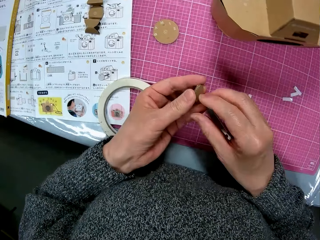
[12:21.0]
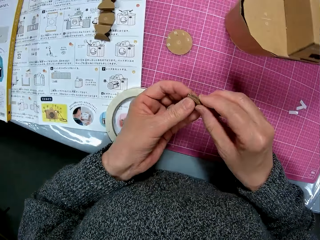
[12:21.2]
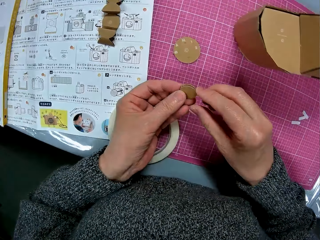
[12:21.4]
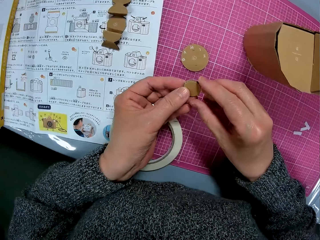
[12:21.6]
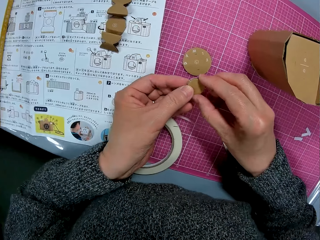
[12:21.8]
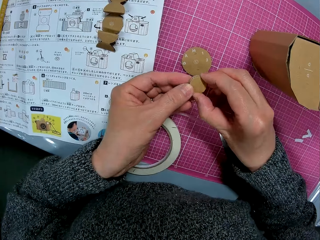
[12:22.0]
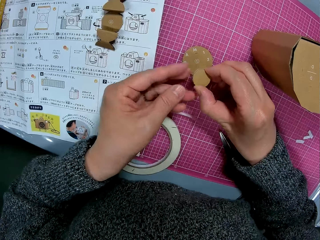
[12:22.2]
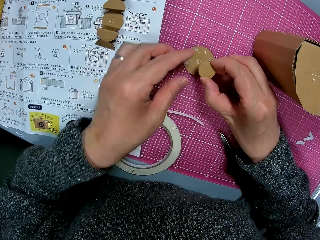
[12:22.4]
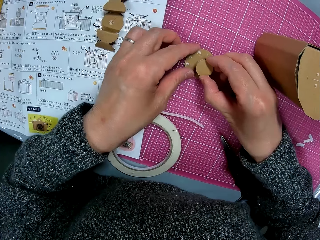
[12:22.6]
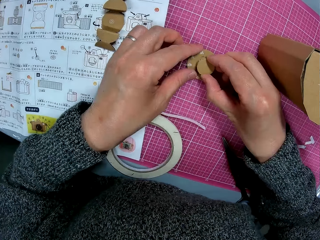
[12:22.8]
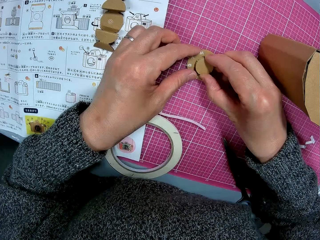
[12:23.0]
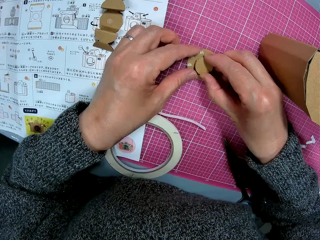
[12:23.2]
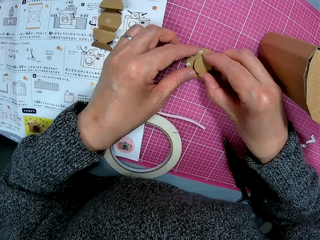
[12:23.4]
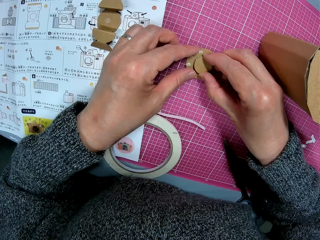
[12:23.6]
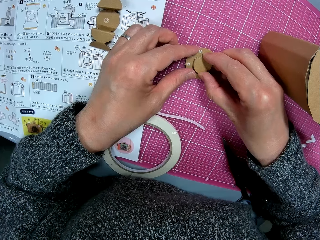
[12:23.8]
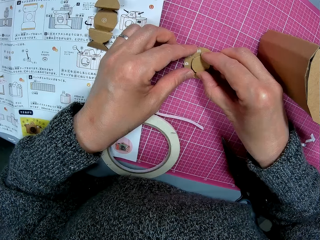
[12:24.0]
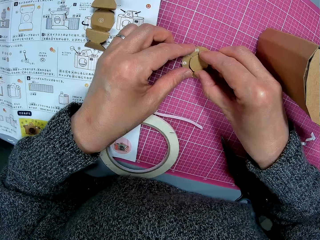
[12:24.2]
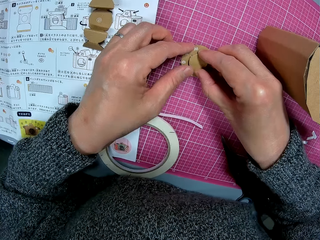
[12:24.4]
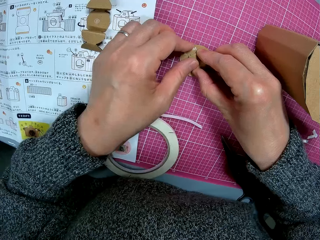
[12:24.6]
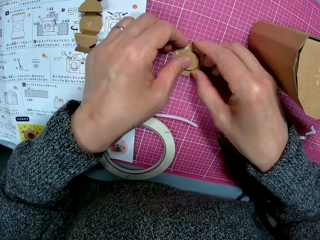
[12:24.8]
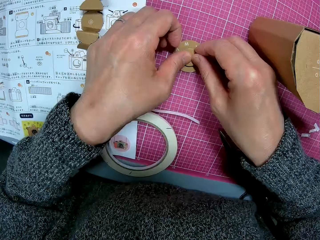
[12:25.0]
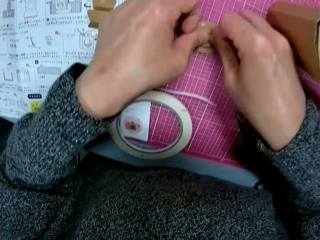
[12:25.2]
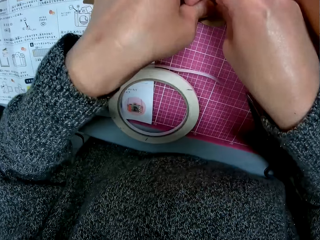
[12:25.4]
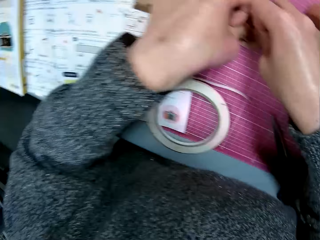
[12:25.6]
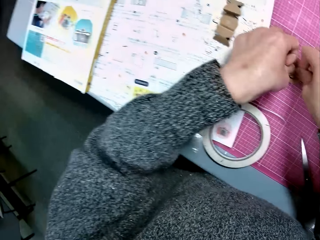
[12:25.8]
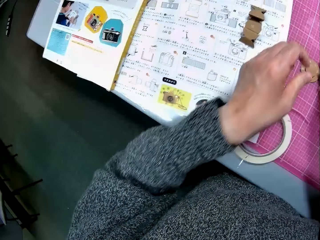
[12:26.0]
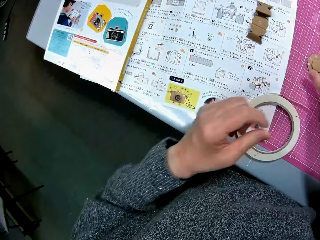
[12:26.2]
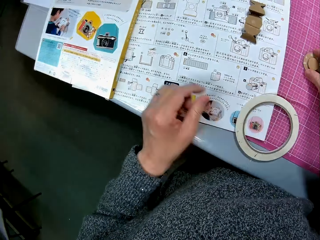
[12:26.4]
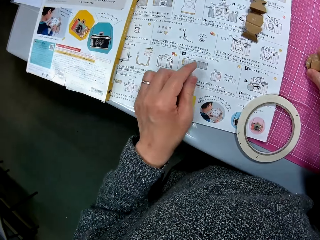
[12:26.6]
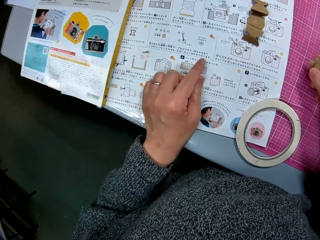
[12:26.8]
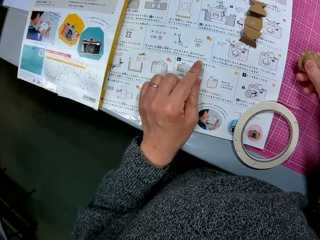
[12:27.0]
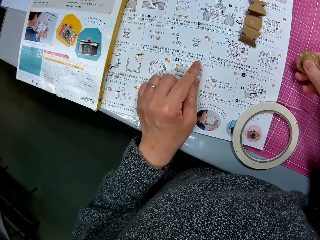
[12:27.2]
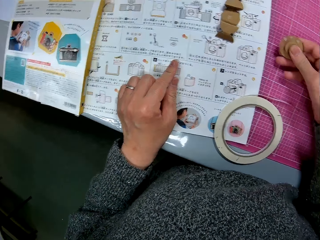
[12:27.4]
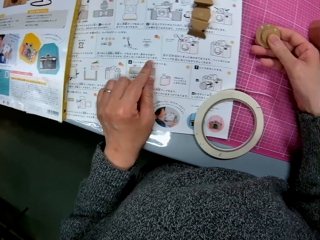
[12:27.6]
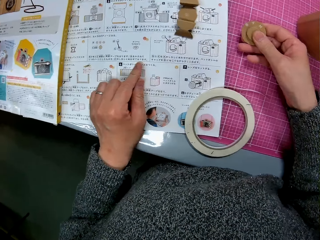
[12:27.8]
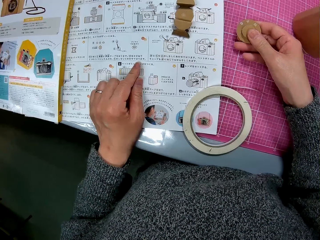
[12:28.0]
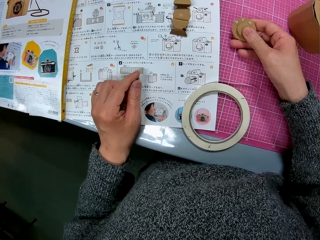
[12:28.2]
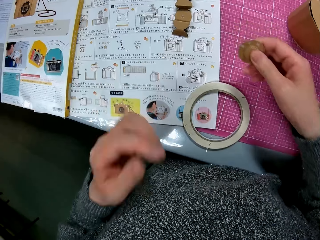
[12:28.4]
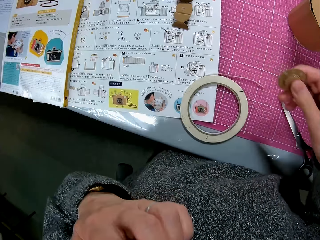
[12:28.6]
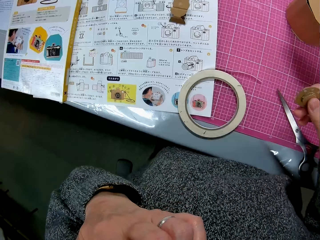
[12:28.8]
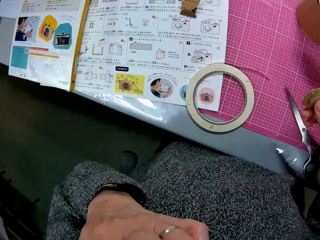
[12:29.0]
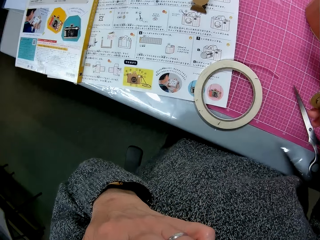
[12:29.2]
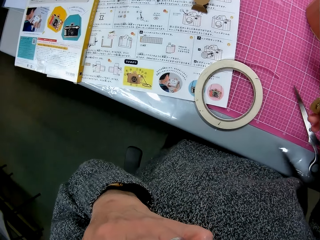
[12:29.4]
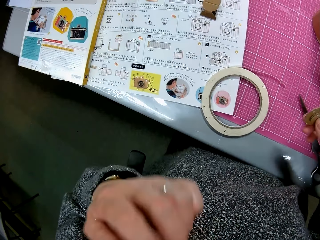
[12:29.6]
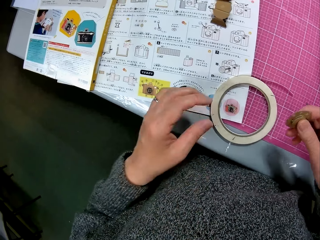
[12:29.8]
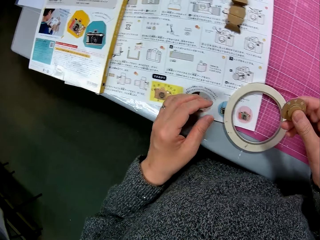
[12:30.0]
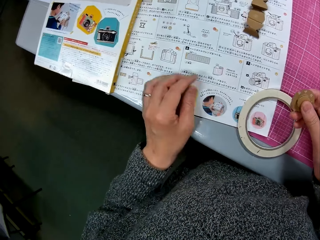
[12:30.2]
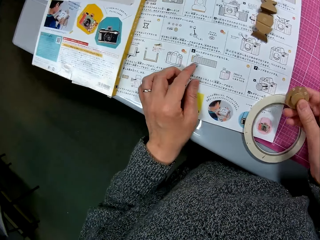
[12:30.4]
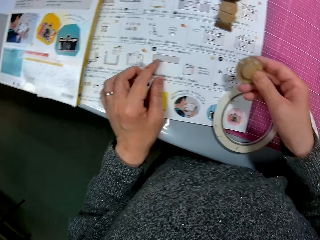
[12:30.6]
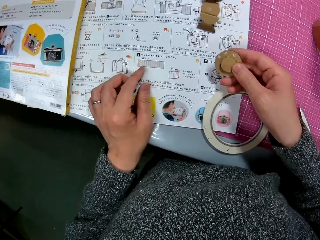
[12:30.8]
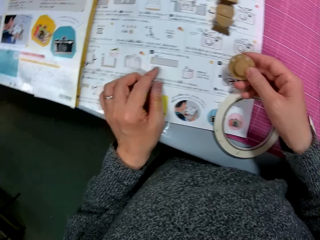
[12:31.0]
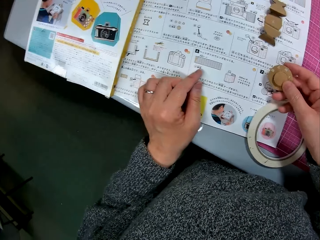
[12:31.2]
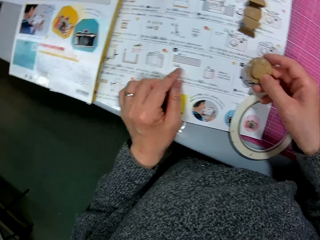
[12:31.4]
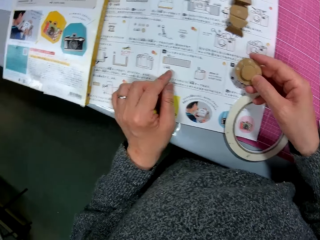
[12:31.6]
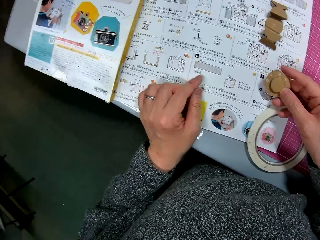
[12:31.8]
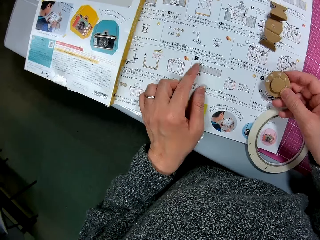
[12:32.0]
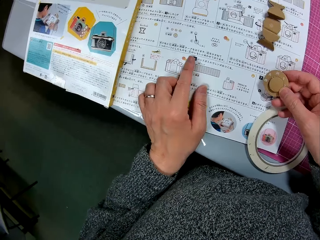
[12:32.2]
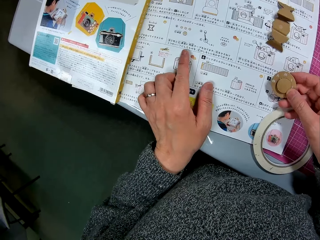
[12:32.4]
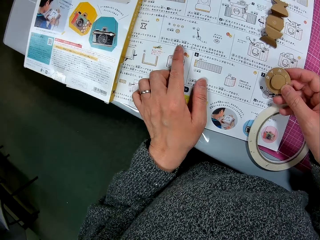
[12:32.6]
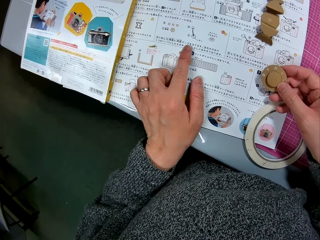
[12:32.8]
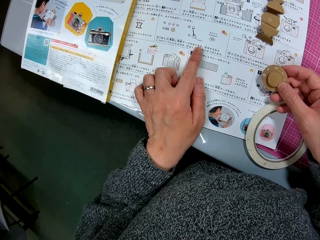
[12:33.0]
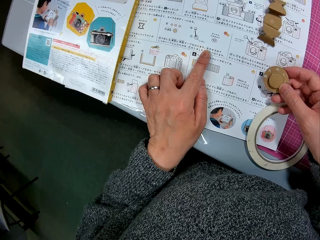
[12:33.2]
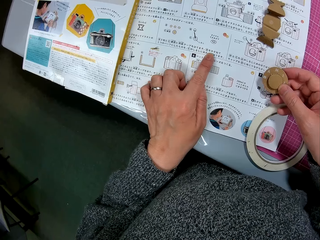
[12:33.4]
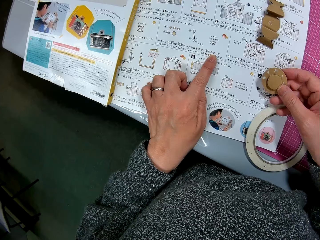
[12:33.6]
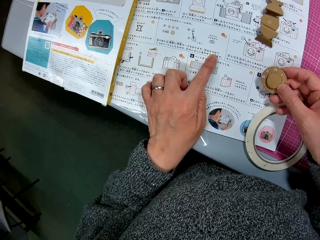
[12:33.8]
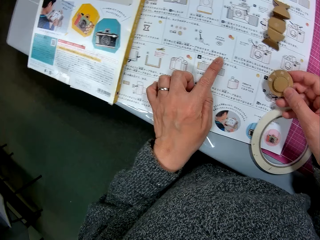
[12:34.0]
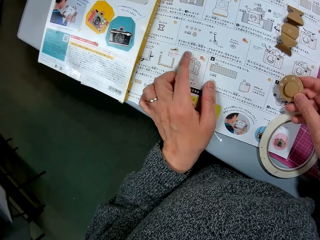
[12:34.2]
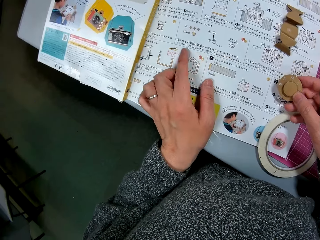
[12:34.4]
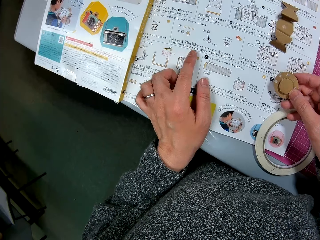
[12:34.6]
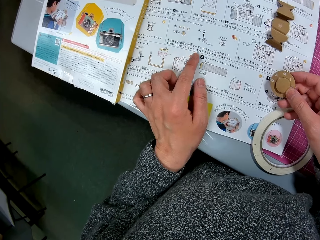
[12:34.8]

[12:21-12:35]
The camera wearer places the tape on the cutting sheet. He attaches the small pieces of cardboard to a piece of cardboard on the cutting sheet. He places his left hand on the instruction manual. He reads the manual. He looks at the piece of cardboard. He raises his left hand to his face. He places his left hand on the instruction manual. He reads the manual.

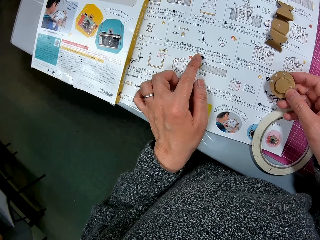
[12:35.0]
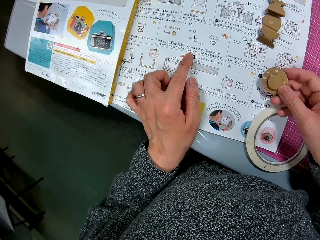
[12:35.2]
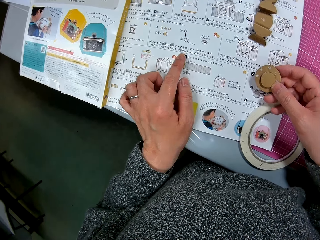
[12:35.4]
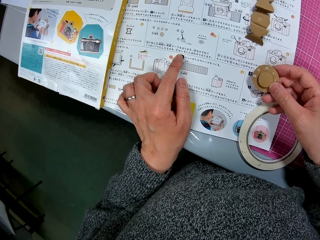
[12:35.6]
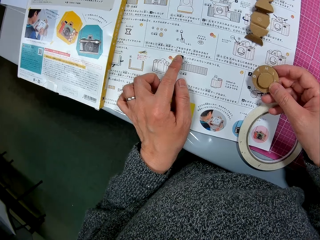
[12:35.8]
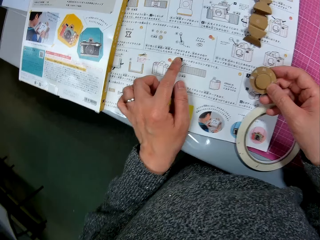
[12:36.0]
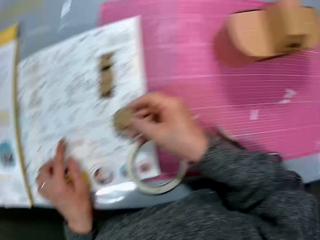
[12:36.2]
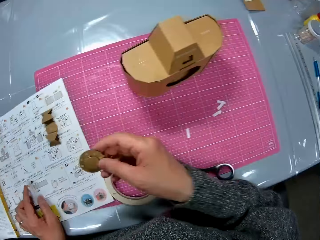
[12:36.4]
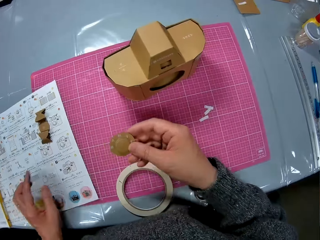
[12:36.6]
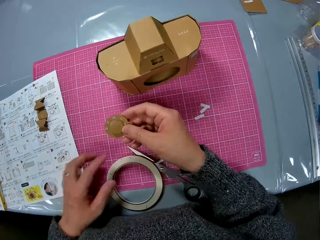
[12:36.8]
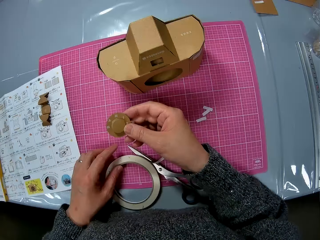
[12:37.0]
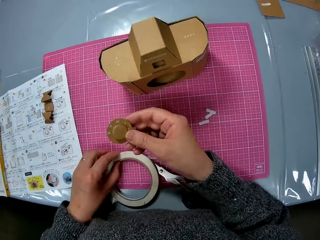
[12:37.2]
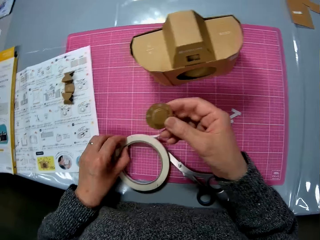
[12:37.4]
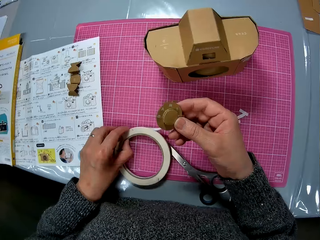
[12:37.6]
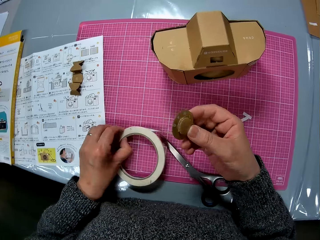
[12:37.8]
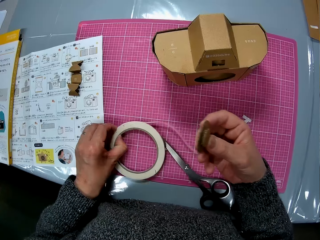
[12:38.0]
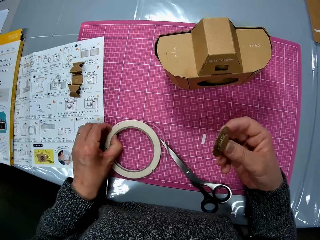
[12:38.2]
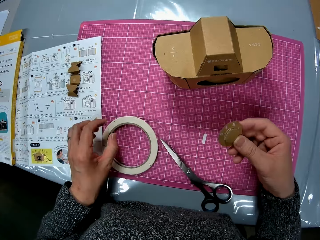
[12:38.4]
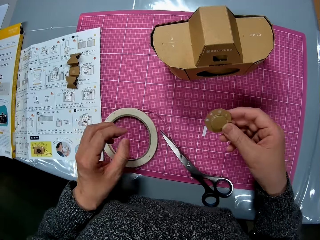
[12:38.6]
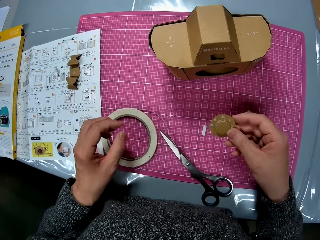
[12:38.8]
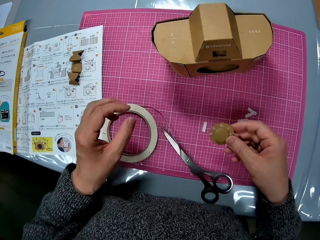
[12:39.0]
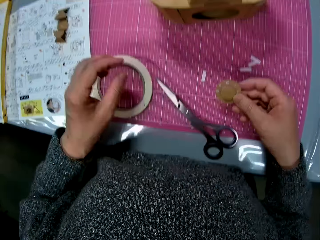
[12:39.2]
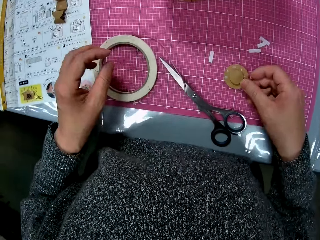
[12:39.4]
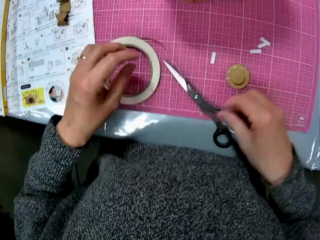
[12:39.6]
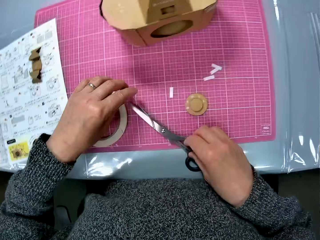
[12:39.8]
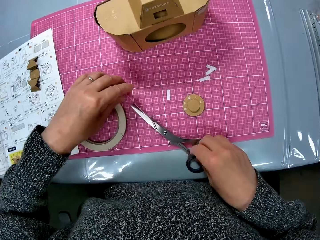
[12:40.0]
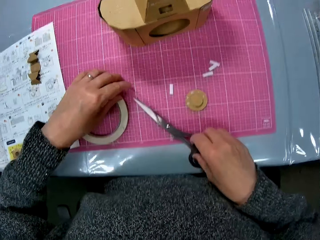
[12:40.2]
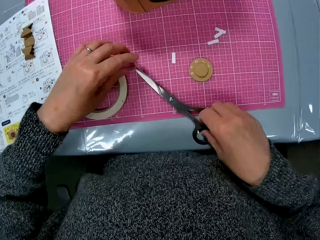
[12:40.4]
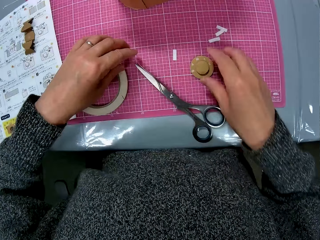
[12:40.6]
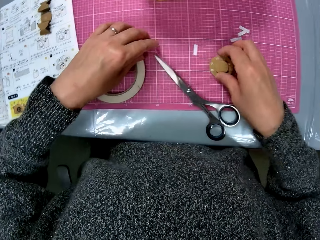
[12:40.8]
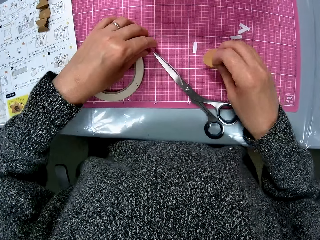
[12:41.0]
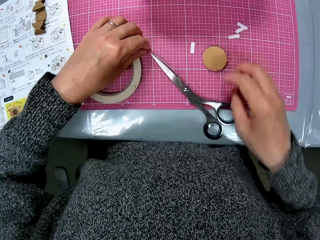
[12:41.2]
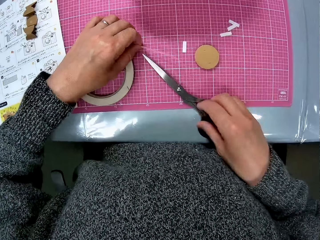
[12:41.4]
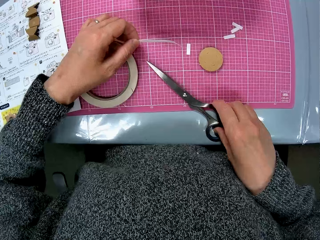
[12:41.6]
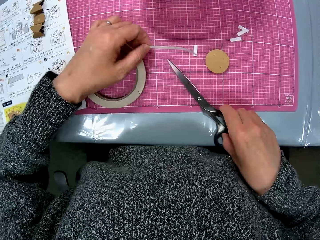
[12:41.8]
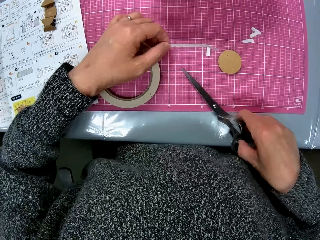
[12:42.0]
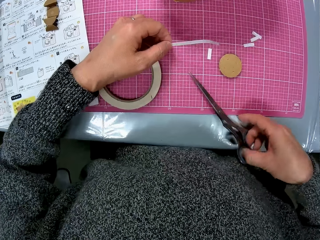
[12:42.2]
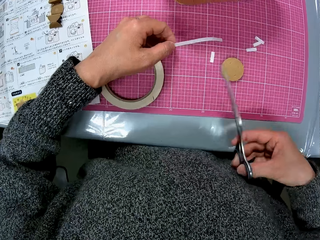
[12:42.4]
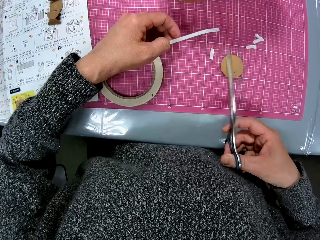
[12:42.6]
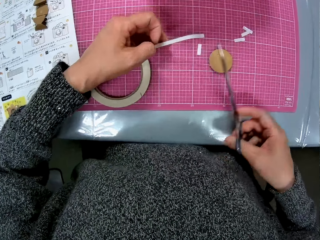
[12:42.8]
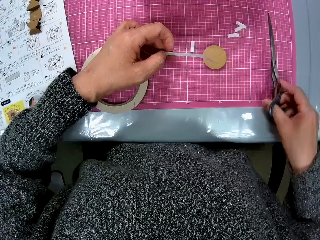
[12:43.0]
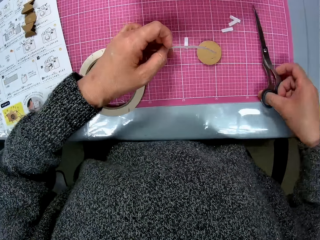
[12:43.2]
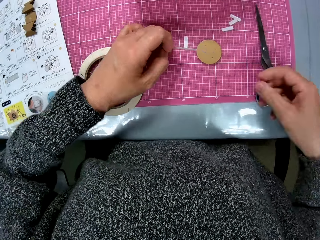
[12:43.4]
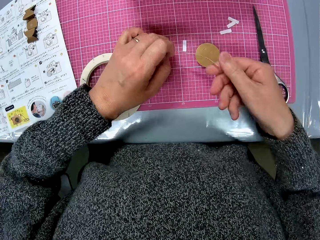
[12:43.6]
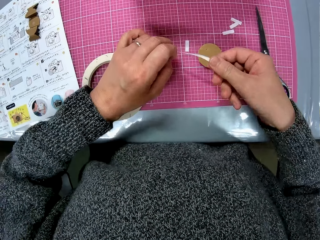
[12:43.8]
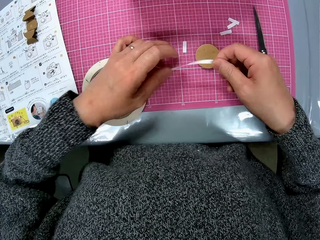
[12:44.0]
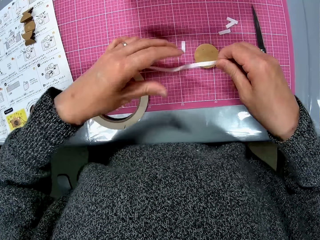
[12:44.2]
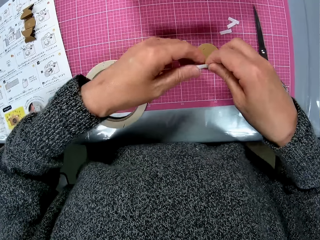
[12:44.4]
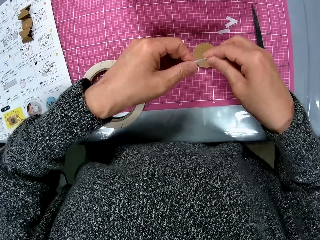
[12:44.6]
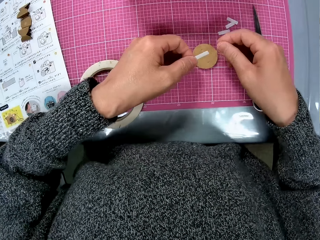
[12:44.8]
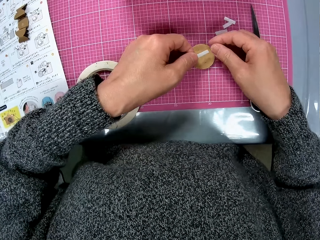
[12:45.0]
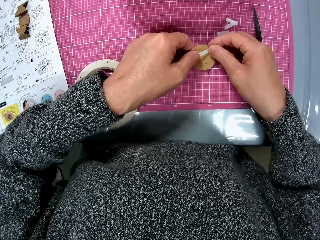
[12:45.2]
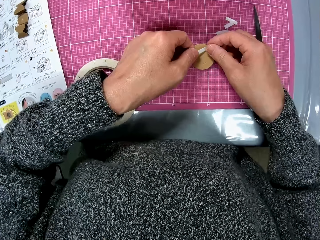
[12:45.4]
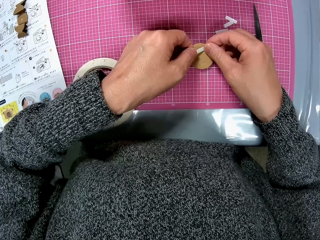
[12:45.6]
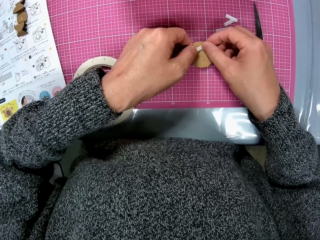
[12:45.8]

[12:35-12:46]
The camera wearer looks at the cardboard camera. He moves the roll of white tape or sticker roll on the cutting sheet. He places the attached pieces of cardboard on the cutting sheet. He holds the tape from the white tape roll with his left hand. He places his right hand on the pair of scissors from the cutting sheet. He turns over the attached pieces of cardboard on the cutting sheet. He picks up the pair of scissors from the cutting sheet. He places the pair of scissors on the cutting sheet. He holds the sticker roll. He sticks the tape to the attached pieces of cardboard.
